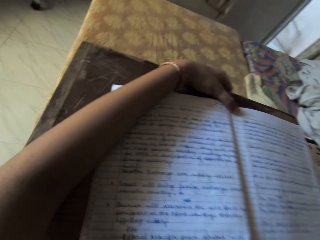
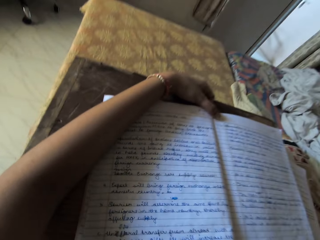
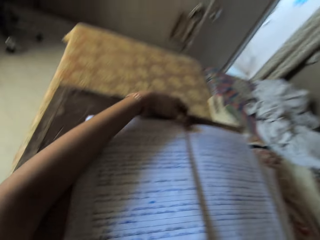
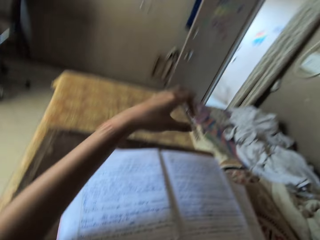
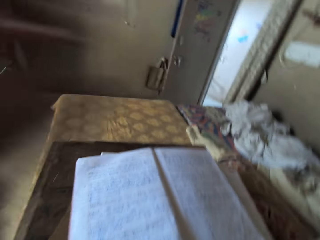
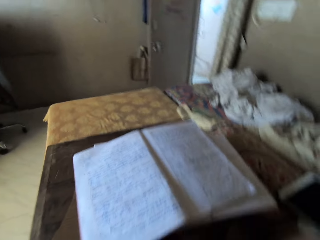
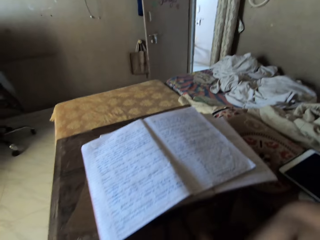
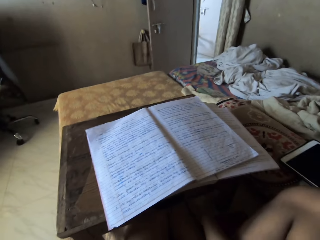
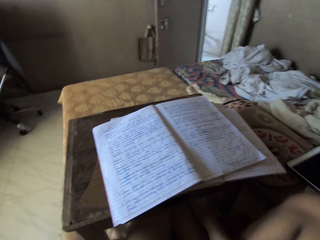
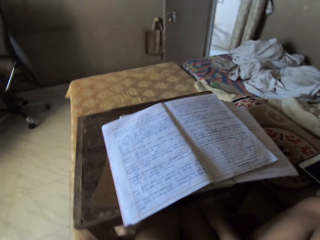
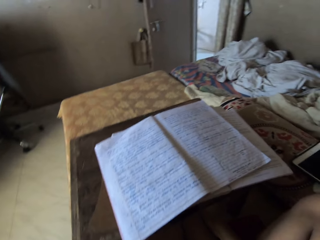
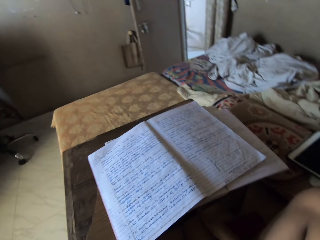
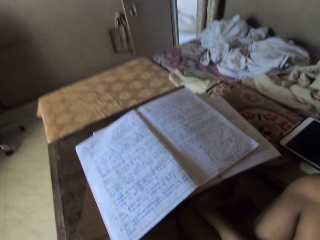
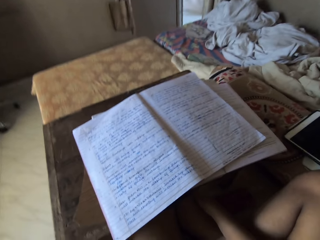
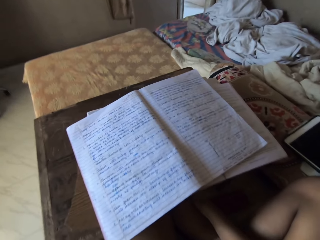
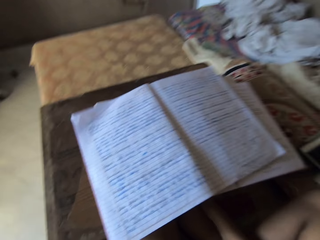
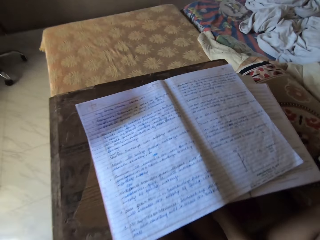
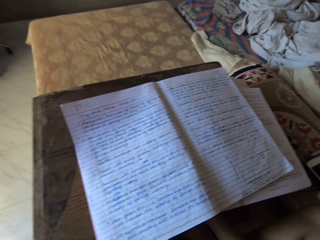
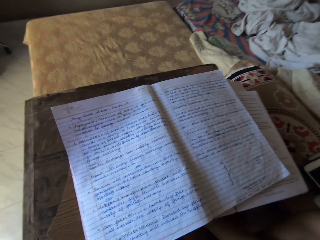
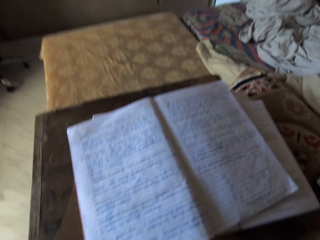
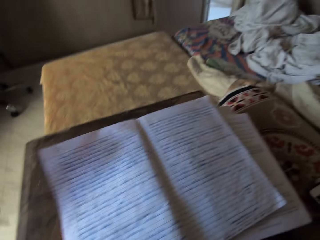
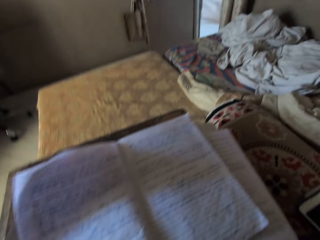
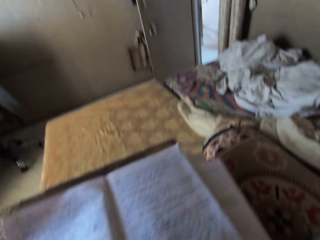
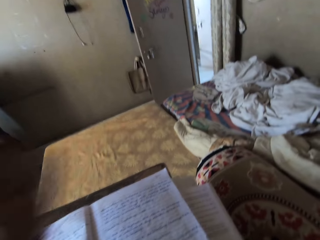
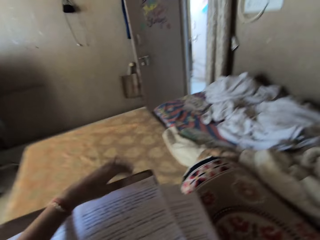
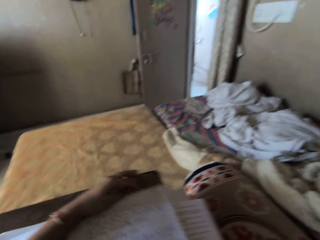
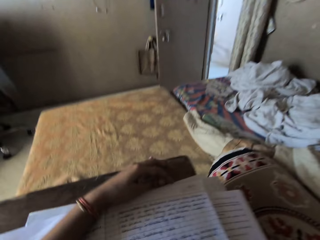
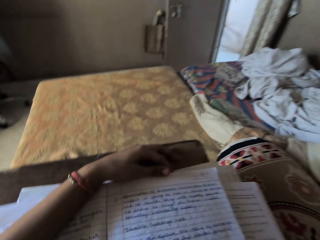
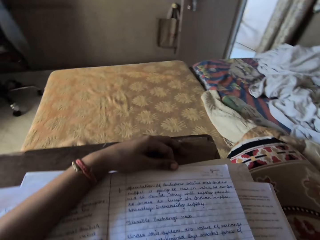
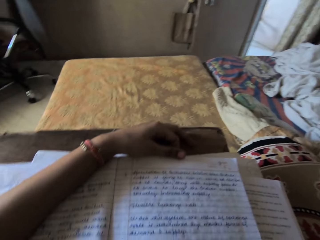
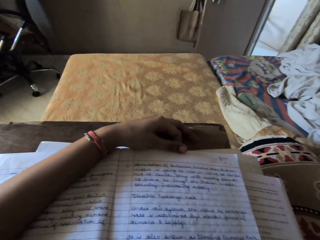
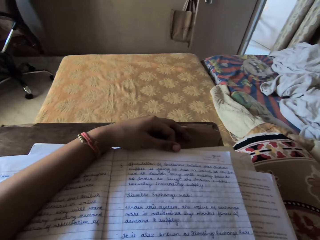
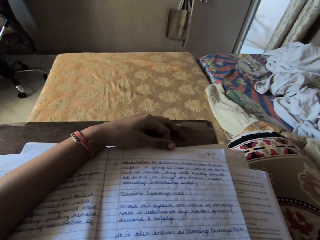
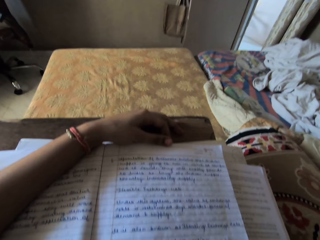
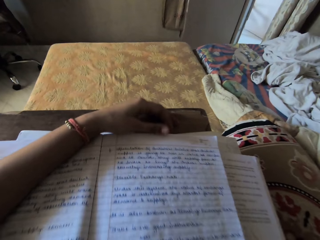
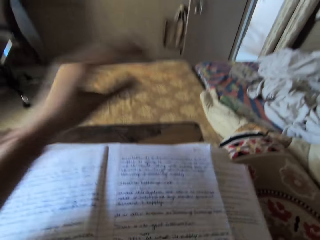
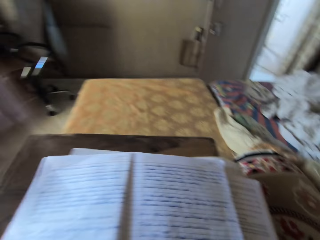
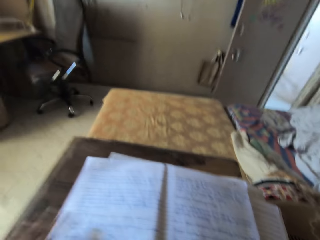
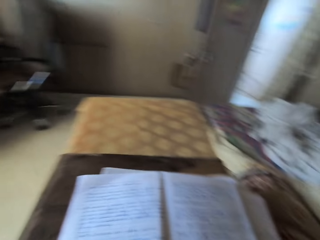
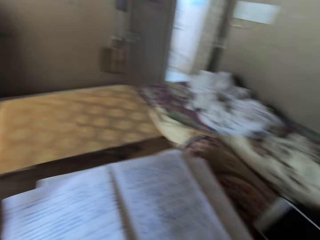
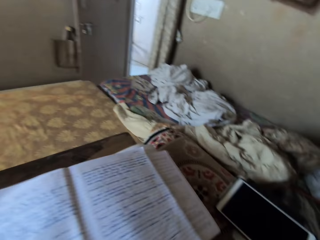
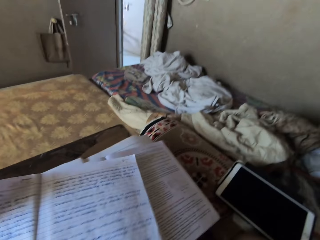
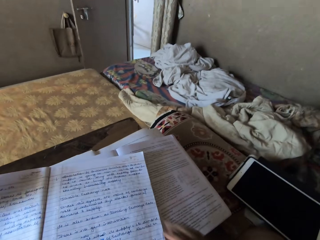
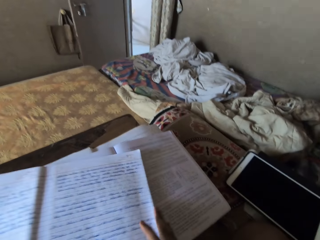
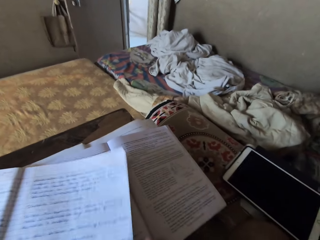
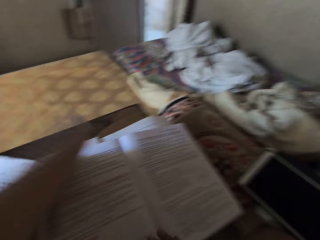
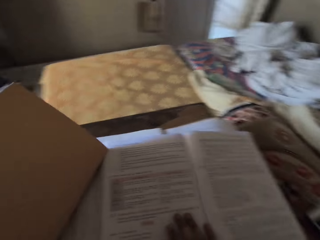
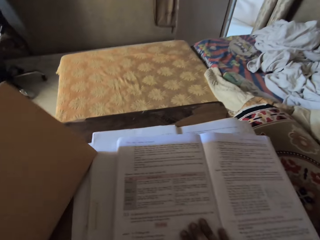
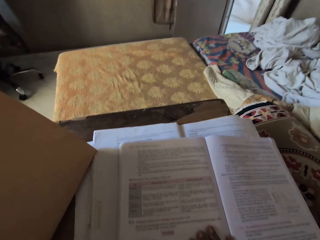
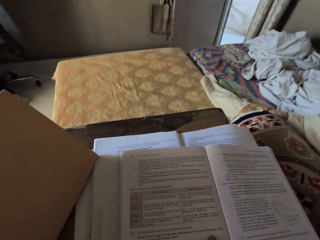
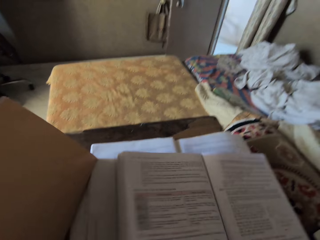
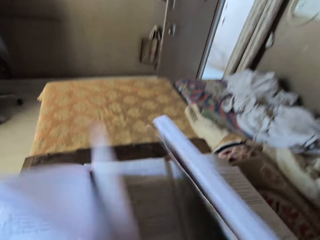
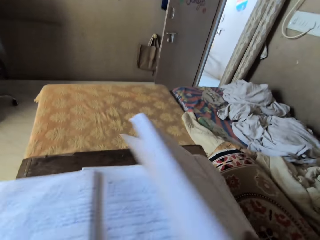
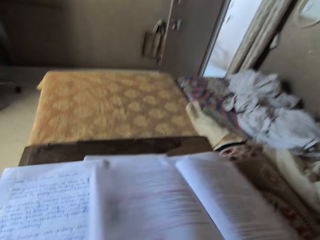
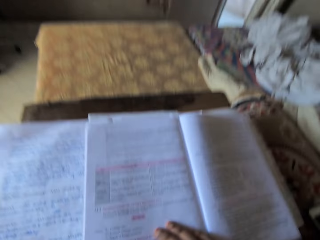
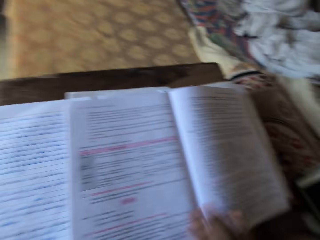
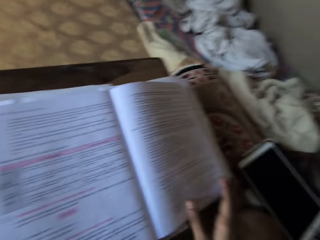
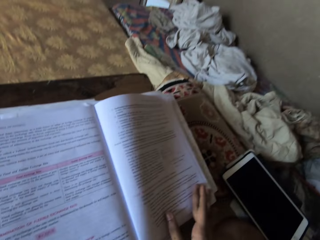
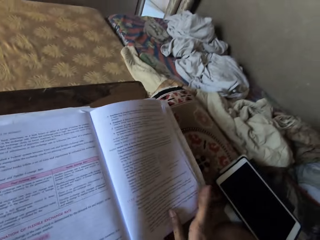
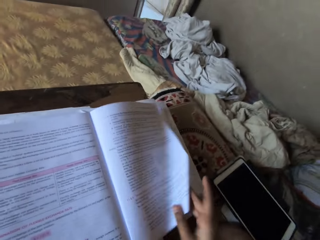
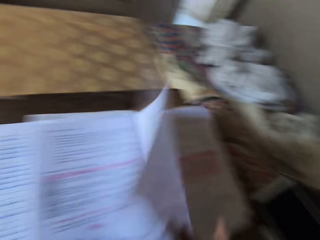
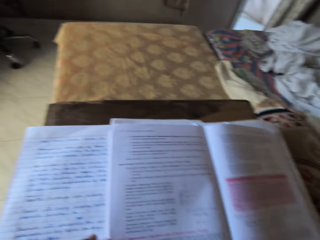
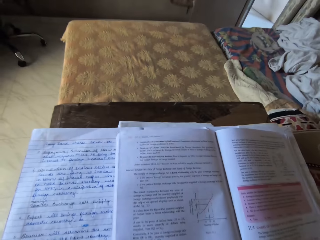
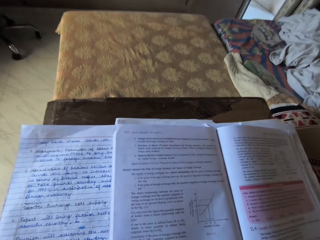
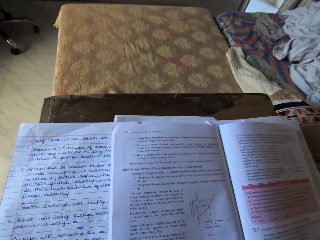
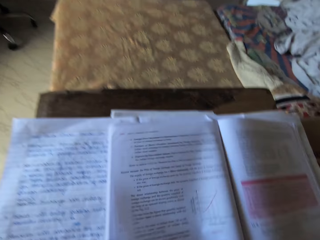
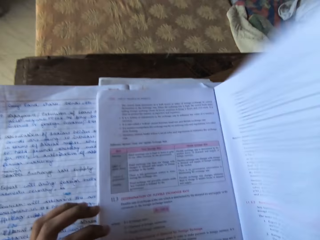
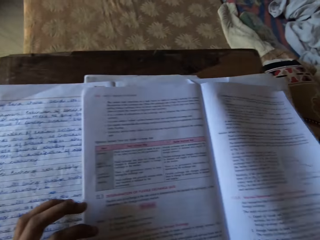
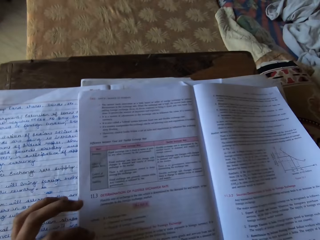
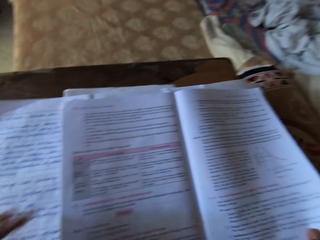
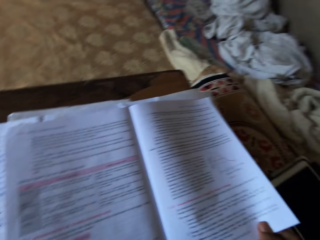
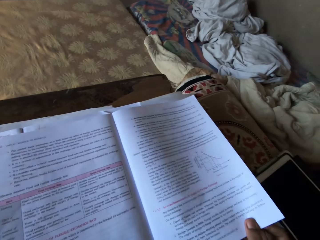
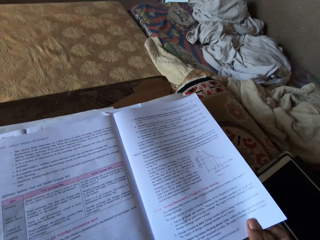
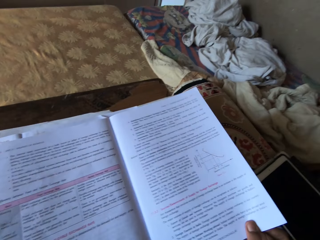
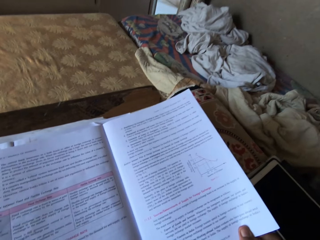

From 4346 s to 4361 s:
The camera wearer touches the head. They touch the book. They turn the books. They adjust the textbook on a table. They flip the pages of the textbook.

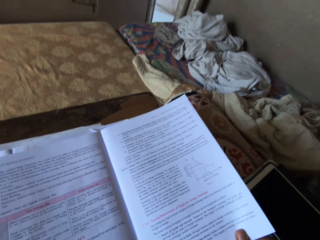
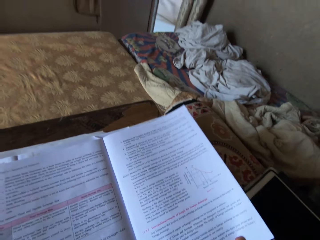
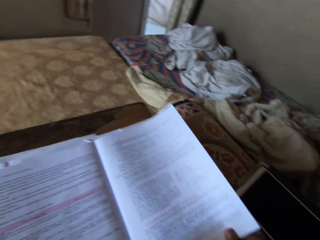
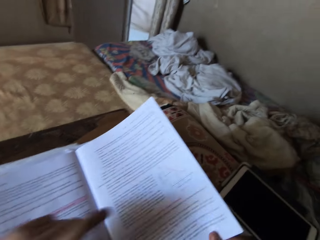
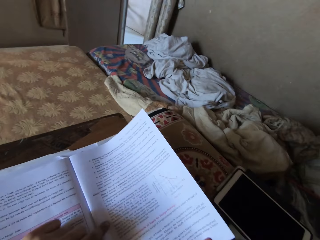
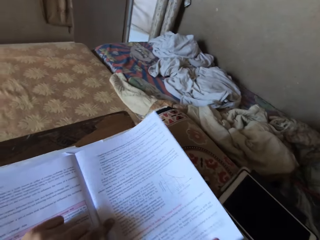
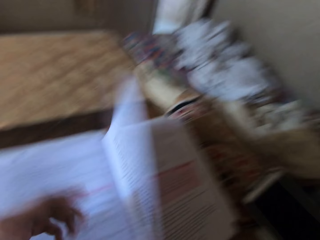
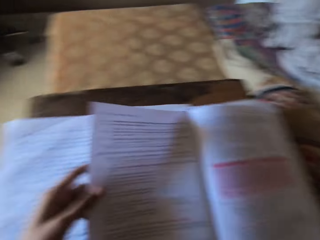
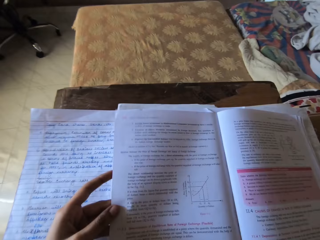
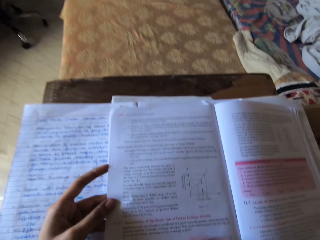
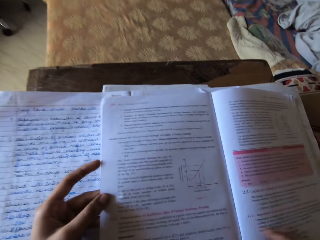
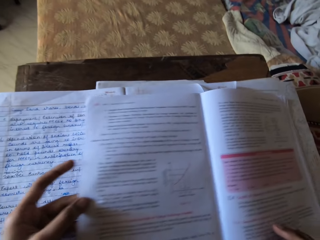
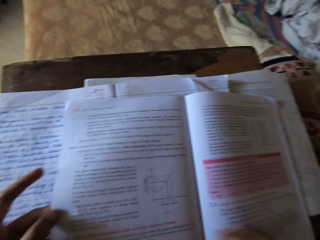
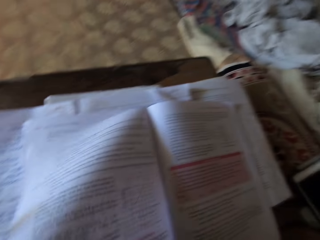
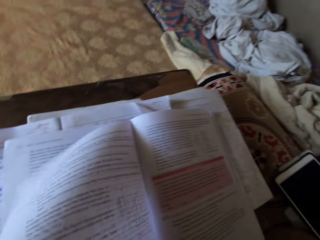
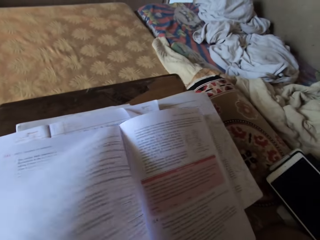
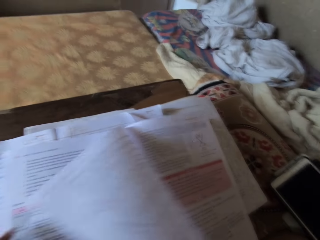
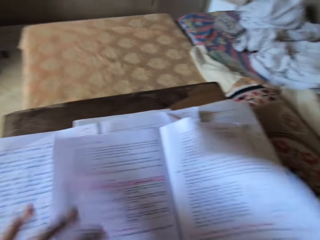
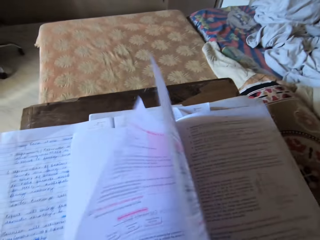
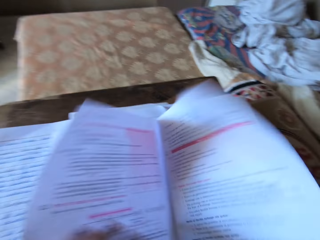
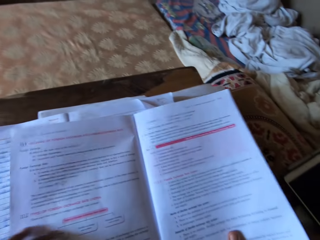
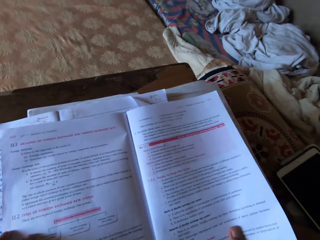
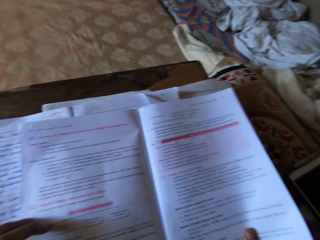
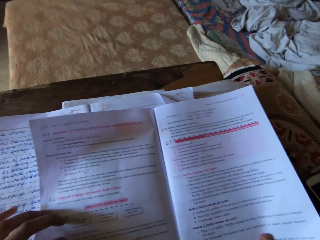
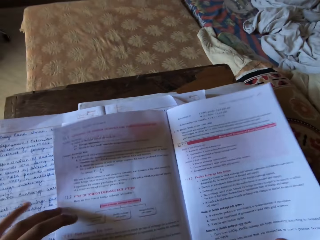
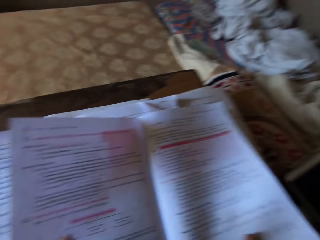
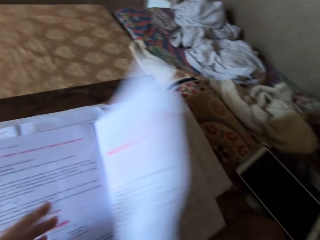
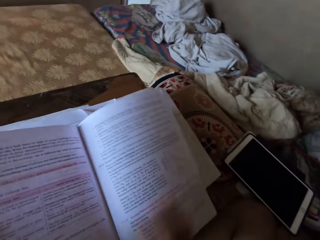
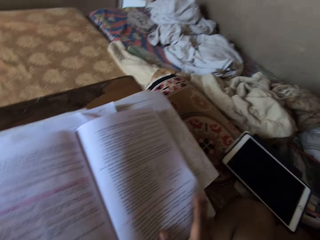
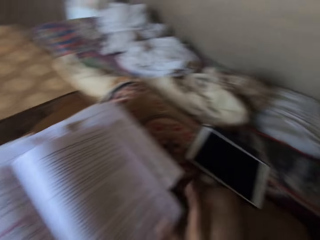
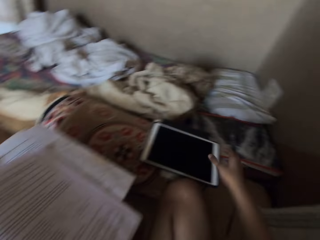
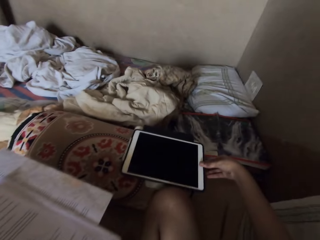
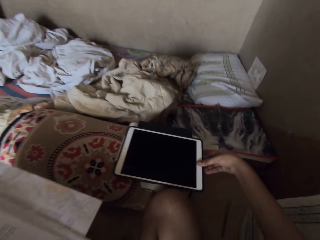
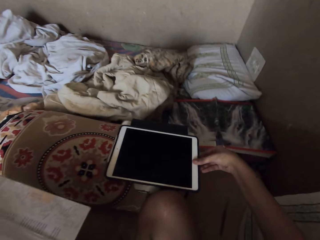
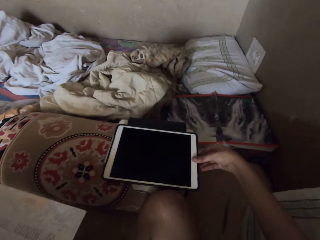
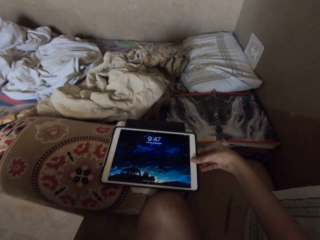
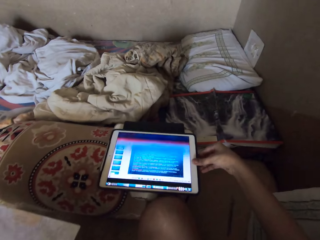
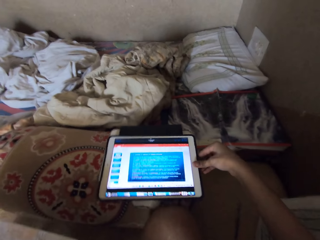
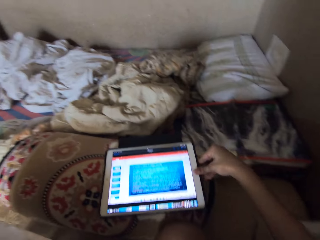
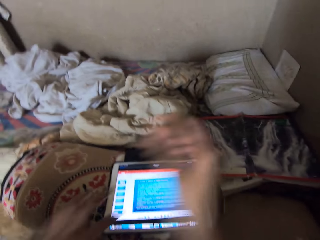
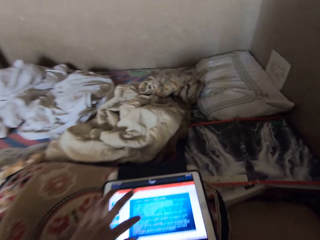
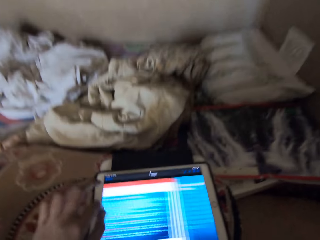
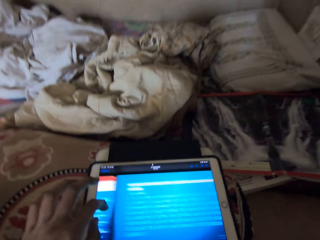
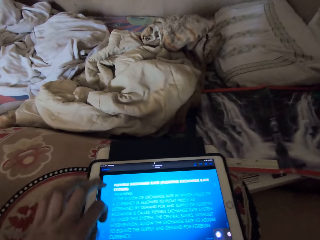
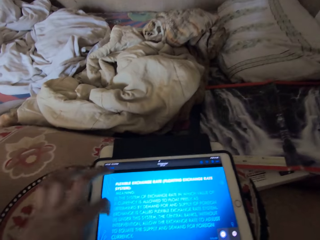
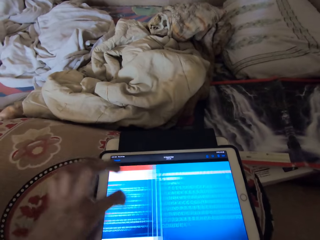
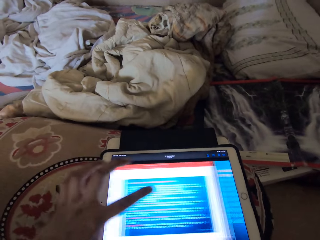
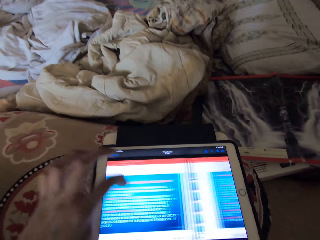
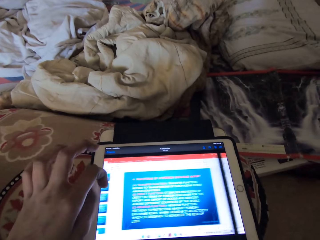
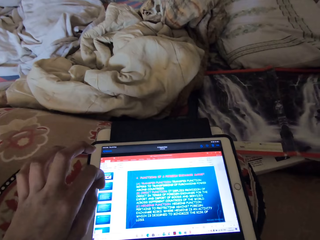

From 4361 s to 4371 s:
The camera wearer touches a tablet. They unlock the tablet. They operate the tablet.
